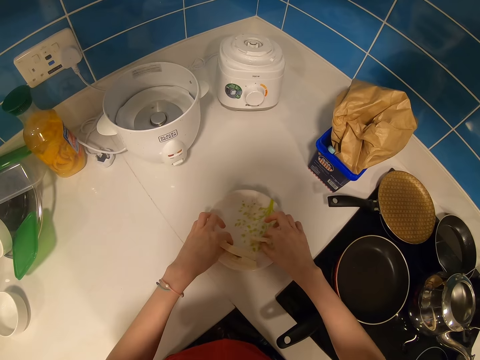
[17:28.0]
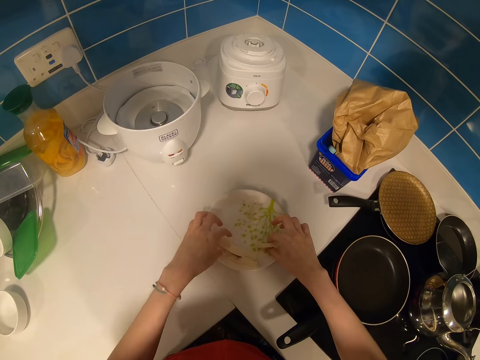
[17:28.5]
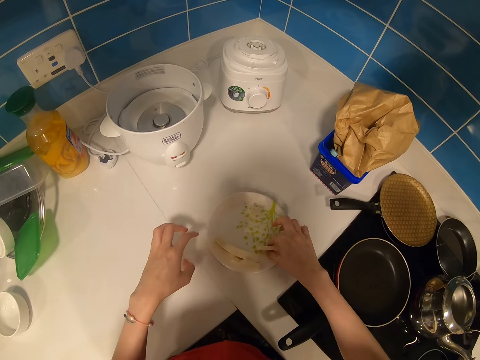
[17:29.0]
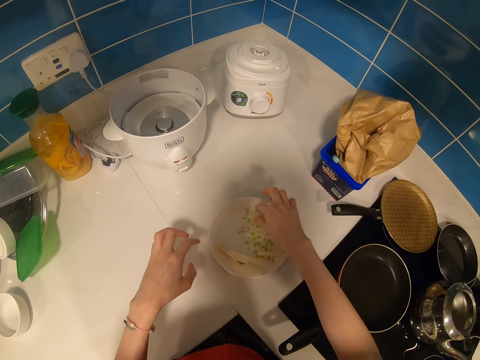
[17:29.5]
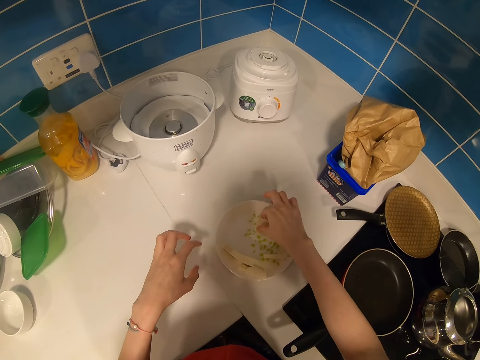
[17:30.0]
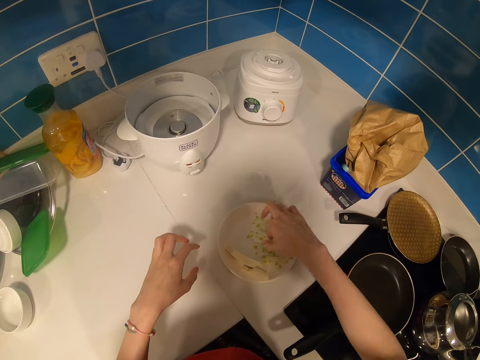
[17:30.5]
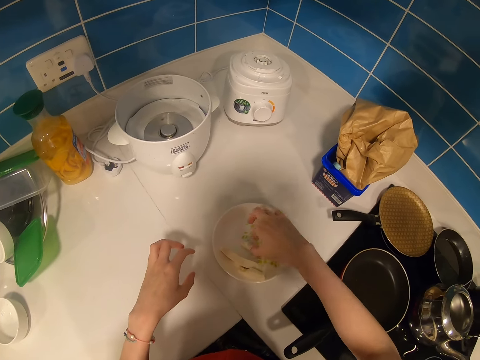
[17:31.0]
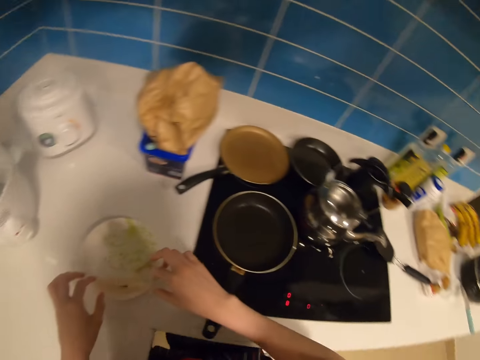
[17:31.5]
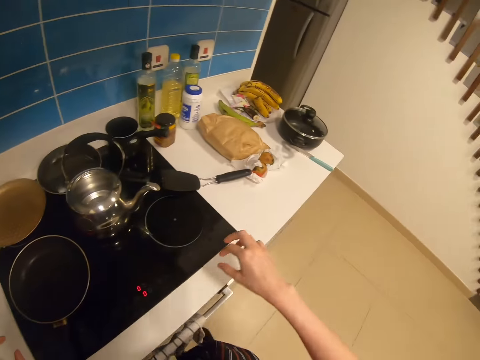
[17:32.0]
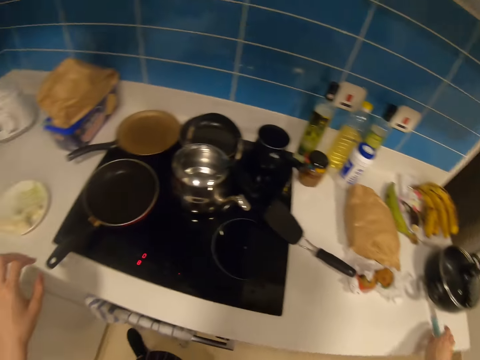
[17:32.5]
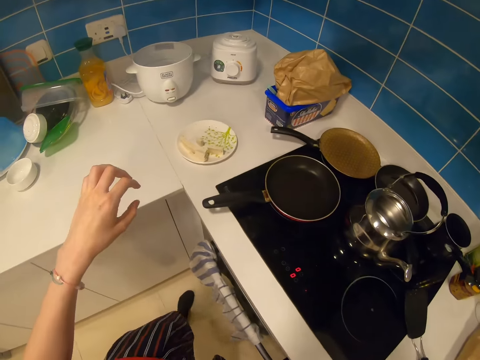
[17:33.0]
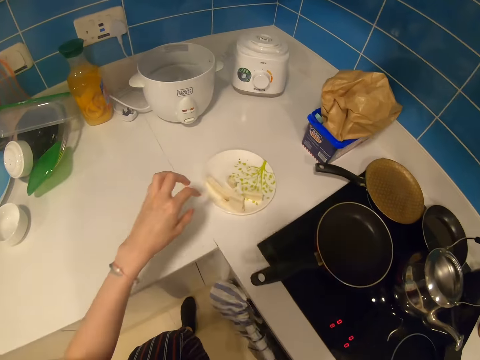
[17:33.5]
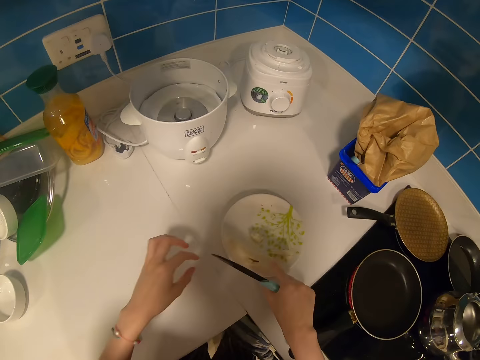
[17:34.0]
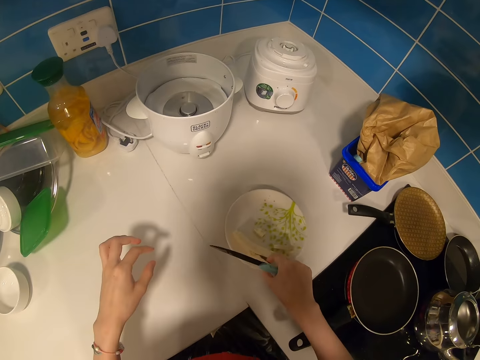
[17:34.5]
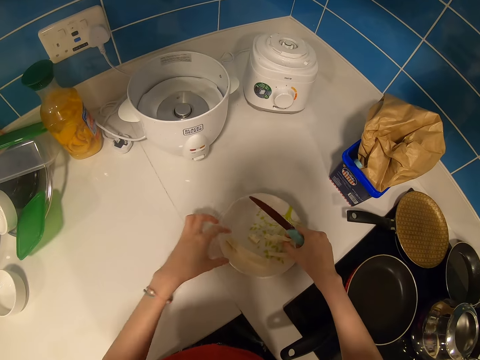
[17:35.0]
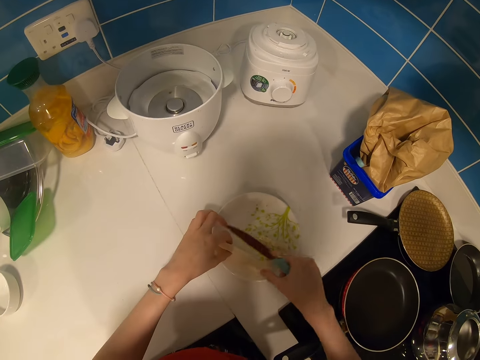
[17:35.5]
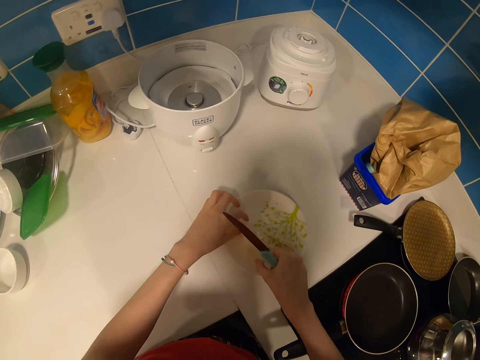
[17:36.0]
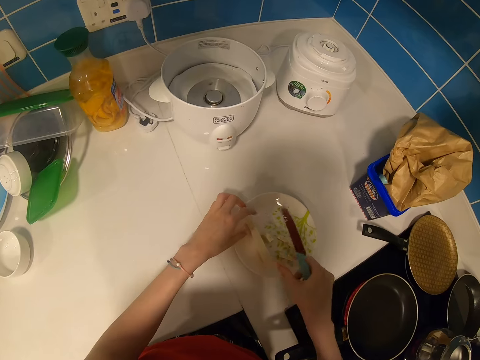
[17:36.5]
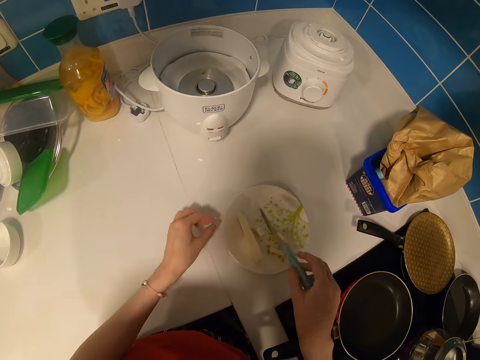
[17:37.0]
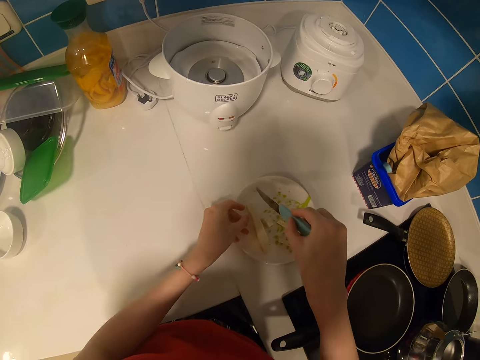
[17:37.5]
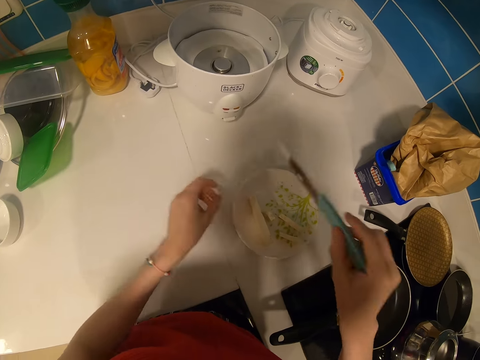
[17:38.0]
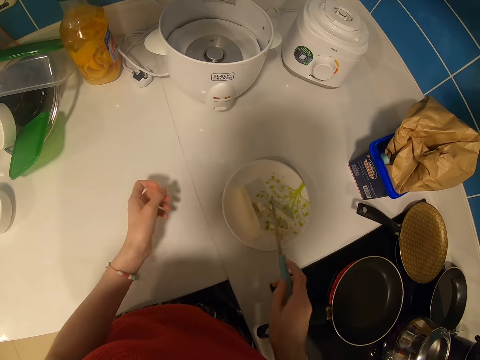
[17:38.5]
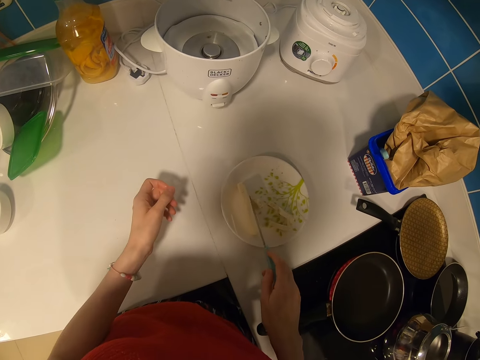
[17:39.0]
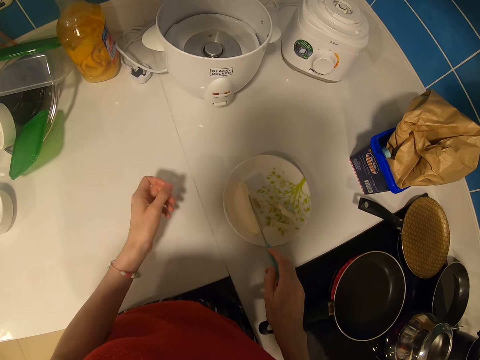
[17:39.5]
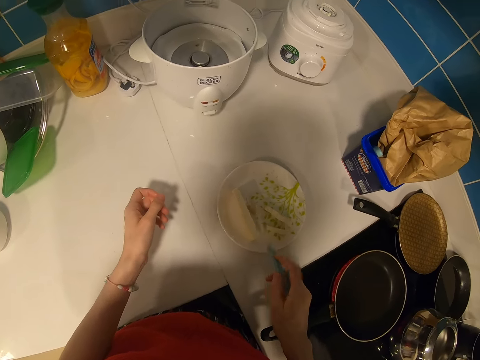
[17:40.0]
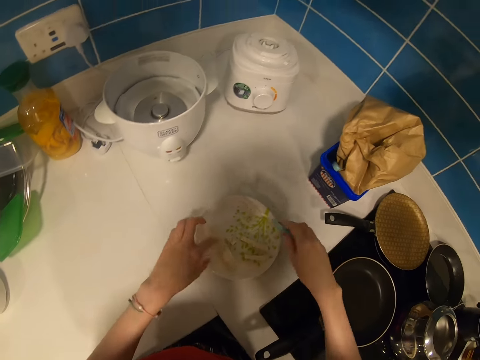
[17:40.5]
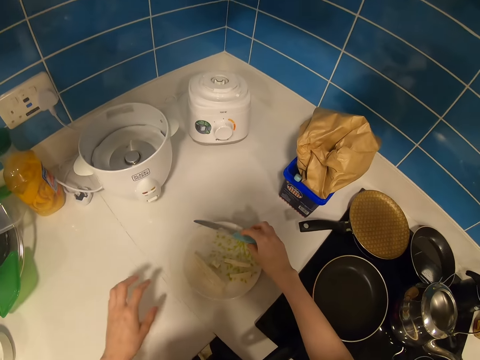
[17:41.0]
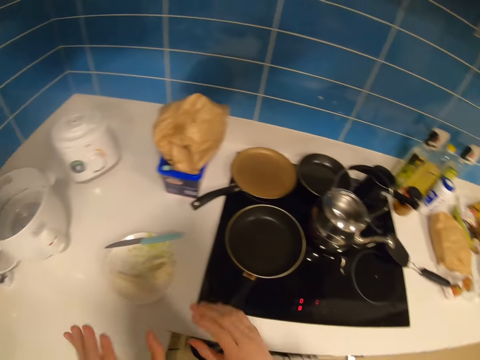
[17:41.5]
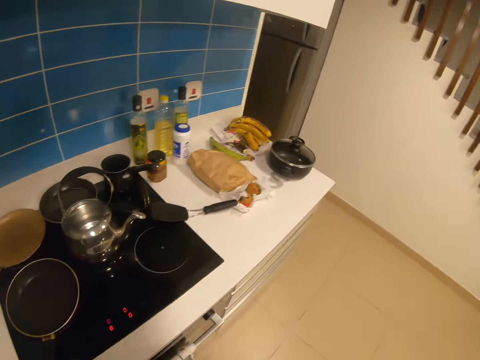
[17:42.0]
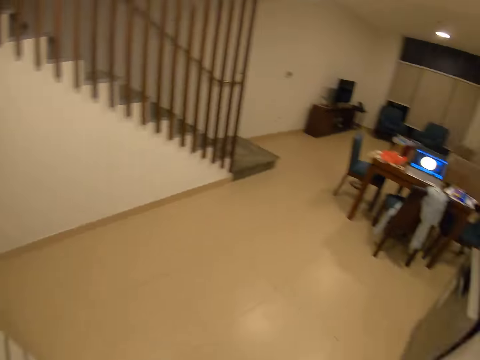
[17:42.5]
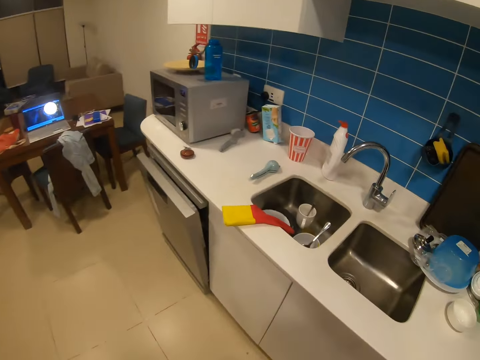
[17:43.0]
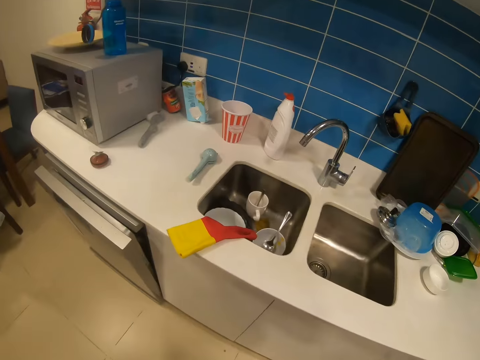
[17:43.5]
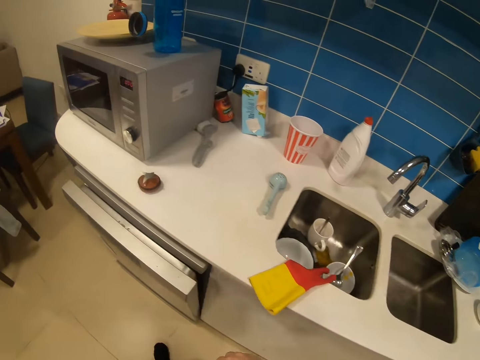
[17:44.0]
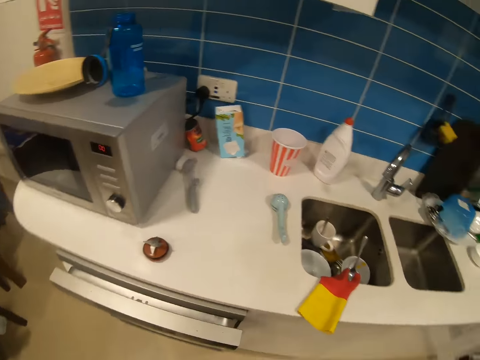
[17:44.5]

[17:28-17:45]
The camera wearer walks around the room. They move the cheese. They put the knife on the plate. They walk around the room.

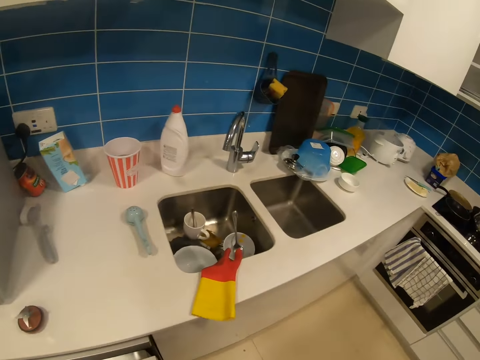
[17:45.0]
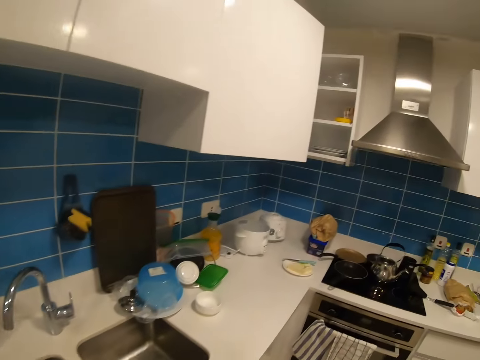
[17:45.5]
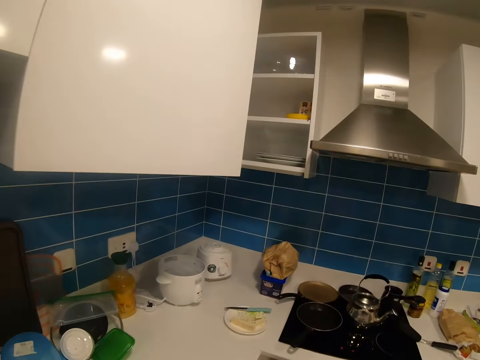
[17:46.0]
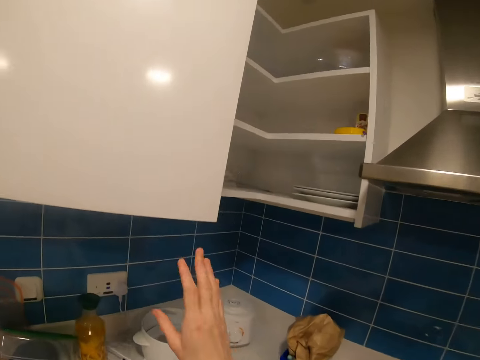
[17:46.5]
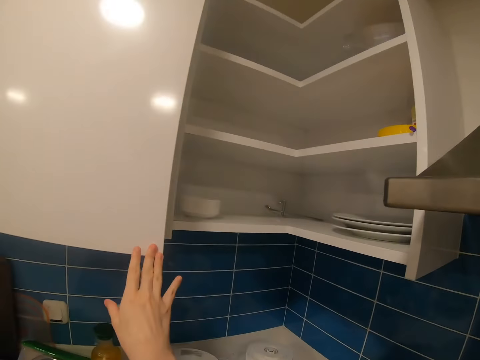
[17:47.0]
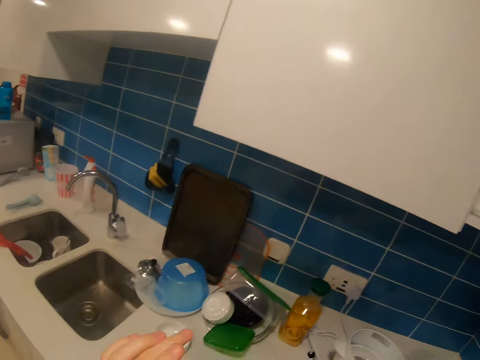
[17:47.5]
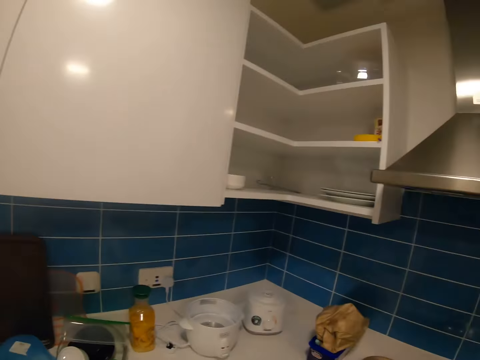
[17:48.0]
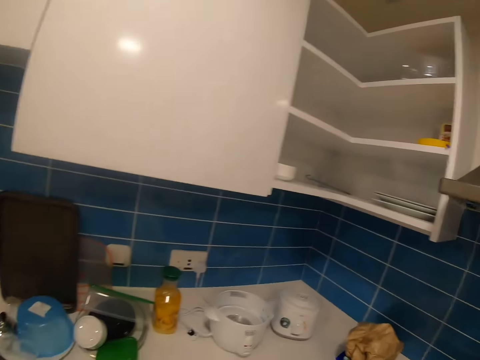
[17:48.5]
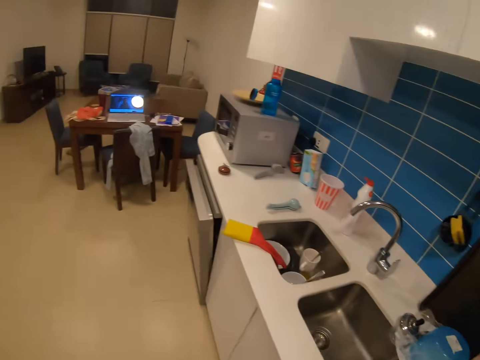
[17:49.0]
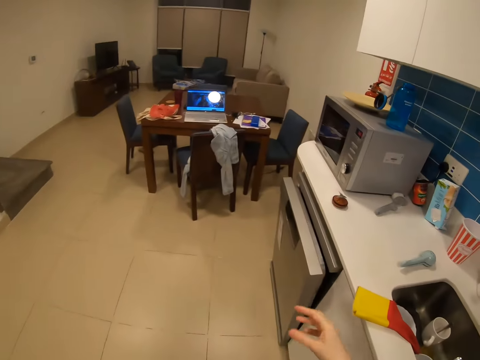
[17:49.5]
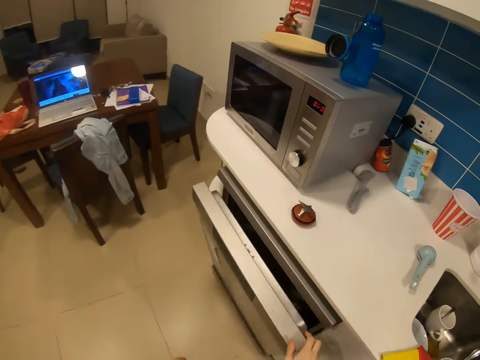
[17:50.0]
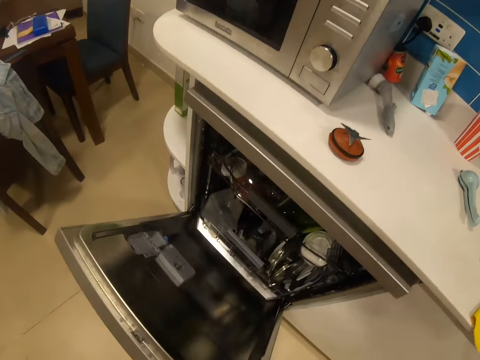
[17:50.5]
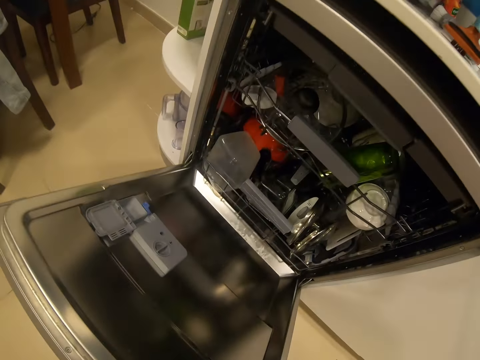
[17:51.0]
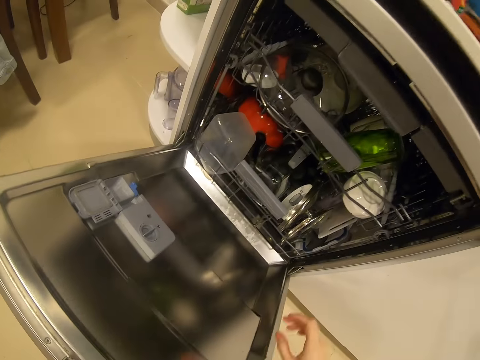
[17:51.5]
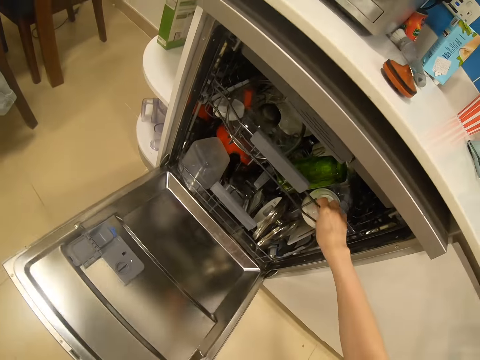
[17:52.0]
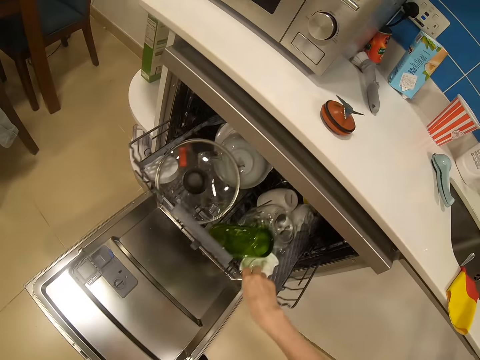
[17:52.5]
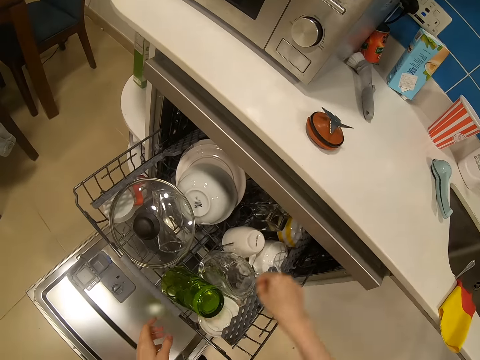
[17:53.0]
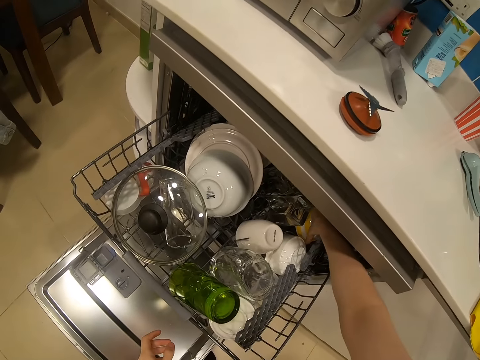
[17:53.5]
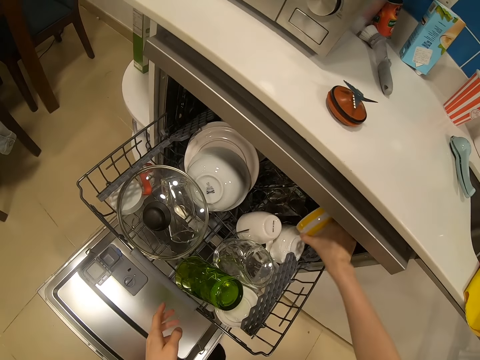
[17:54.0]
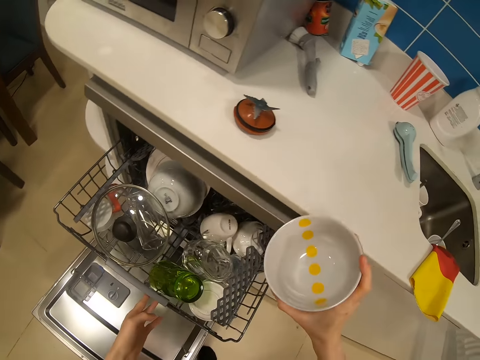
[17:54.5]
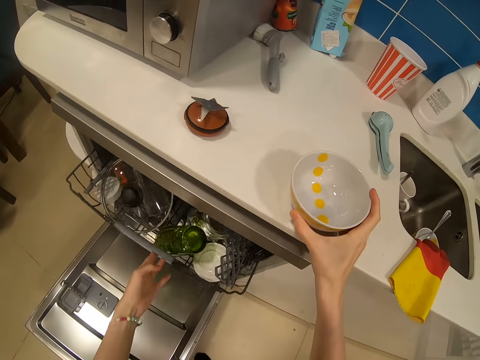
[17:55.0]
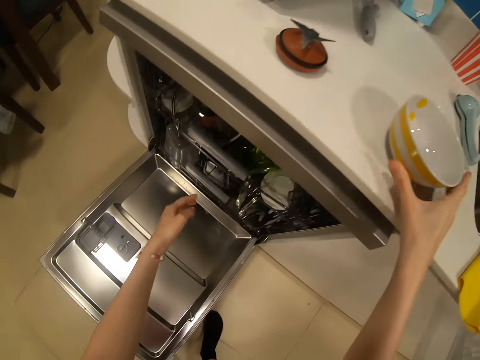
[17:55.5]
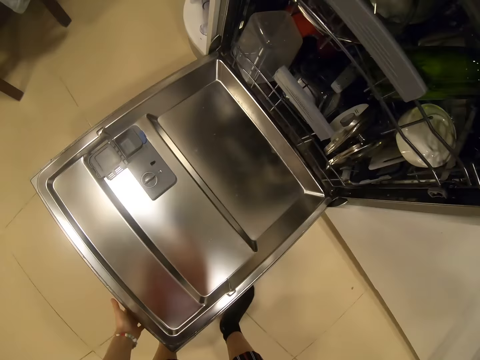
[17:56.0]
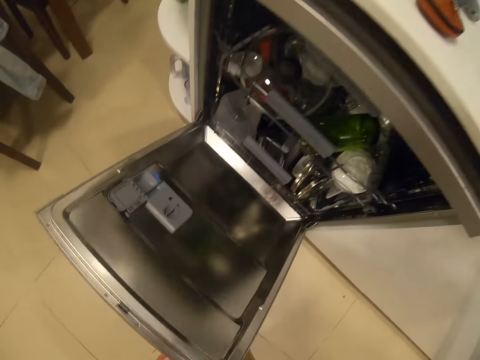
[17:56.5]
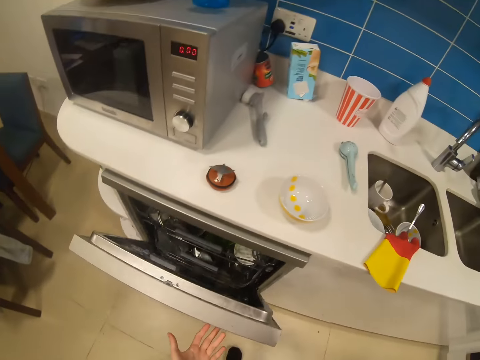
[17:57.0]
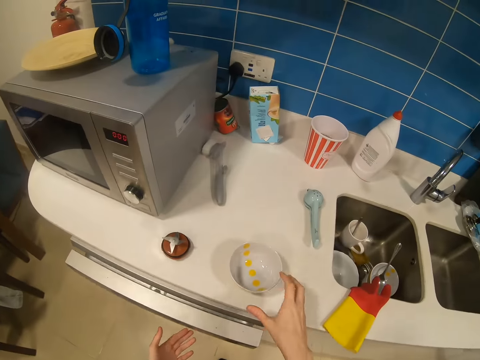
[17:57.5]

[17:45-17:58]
The camera wearer closes the kitchen cabinet. They look around. They walk around the room. They open the cabinet door. They open a spoon rack. They pull the rack. They pick up a bowl. They put the bowl on the kitchen counter. They close the spoon rack. They close the cabinet door.
